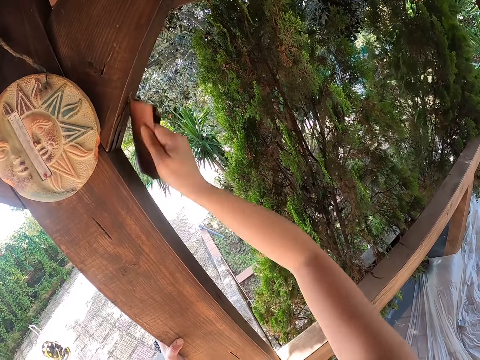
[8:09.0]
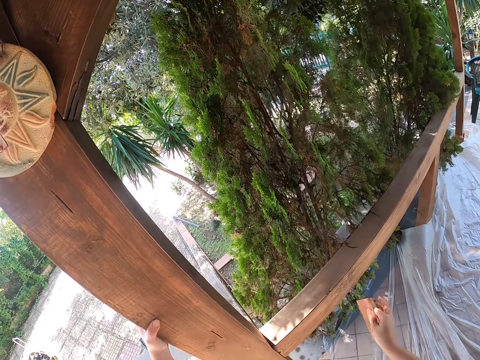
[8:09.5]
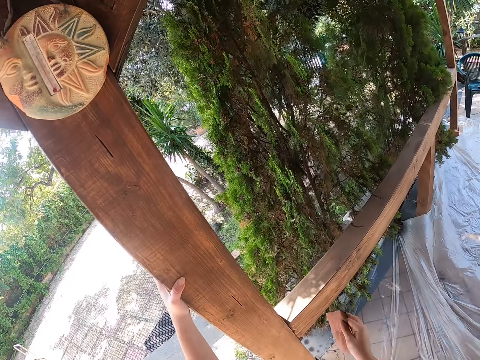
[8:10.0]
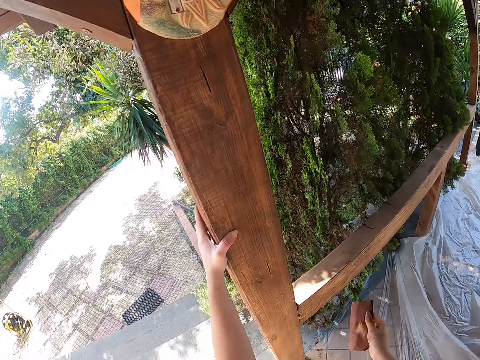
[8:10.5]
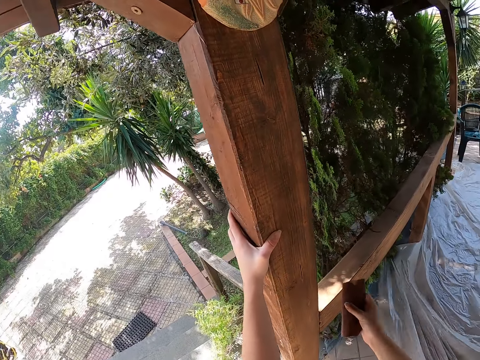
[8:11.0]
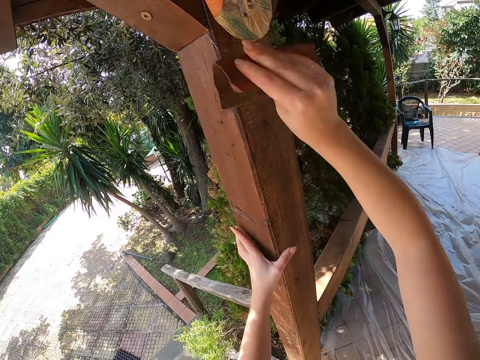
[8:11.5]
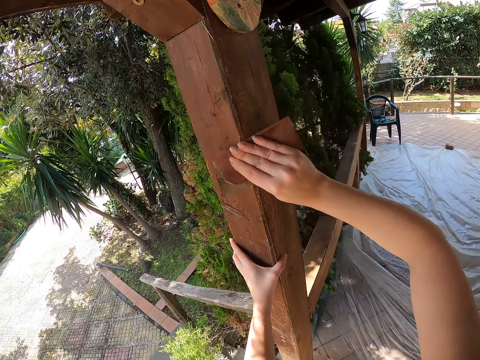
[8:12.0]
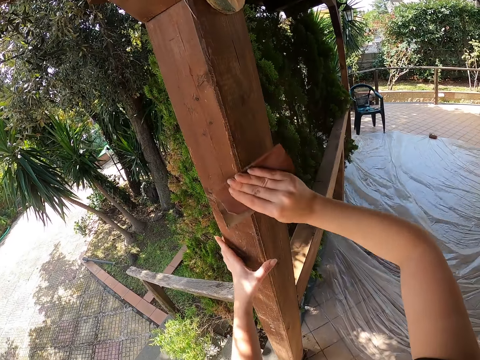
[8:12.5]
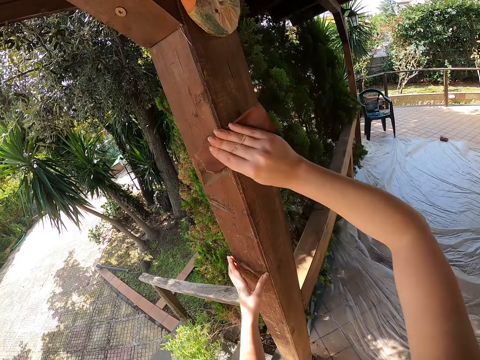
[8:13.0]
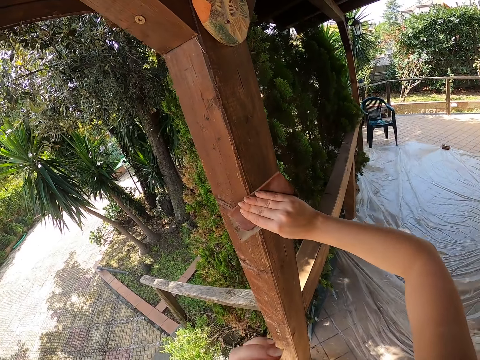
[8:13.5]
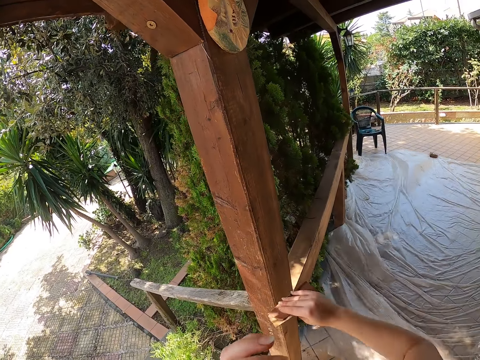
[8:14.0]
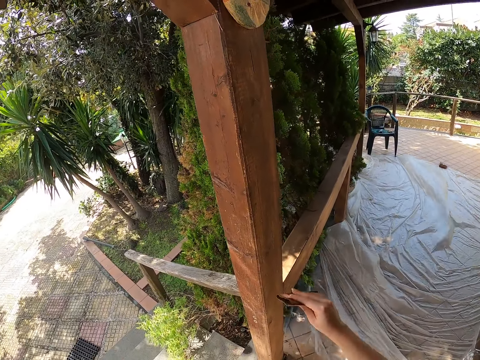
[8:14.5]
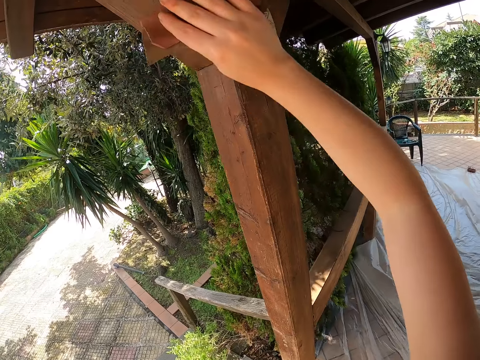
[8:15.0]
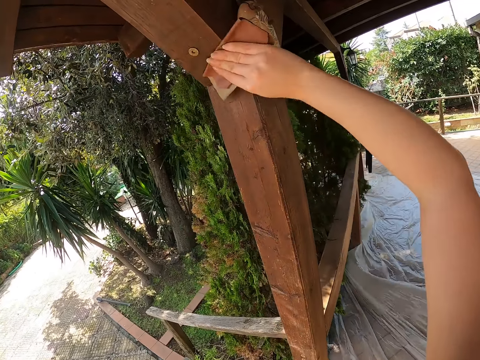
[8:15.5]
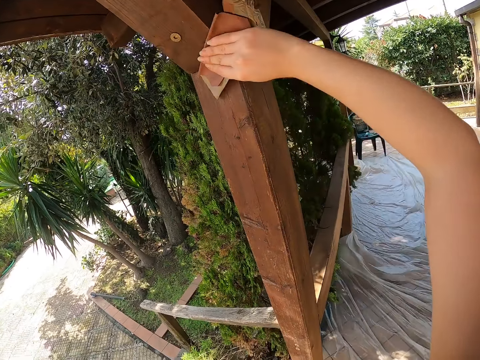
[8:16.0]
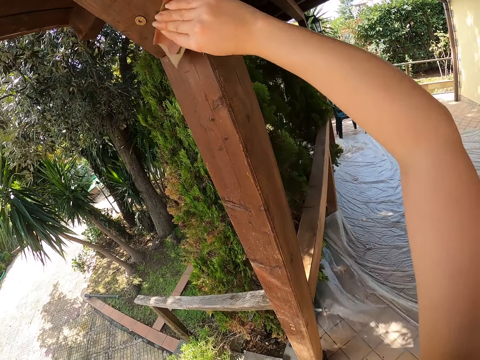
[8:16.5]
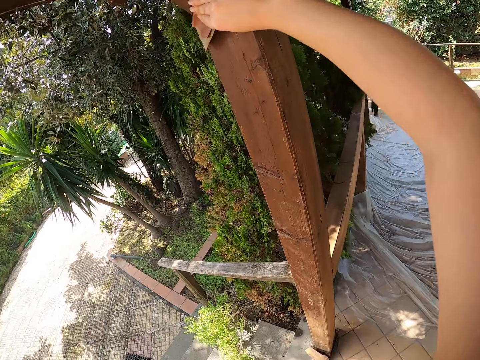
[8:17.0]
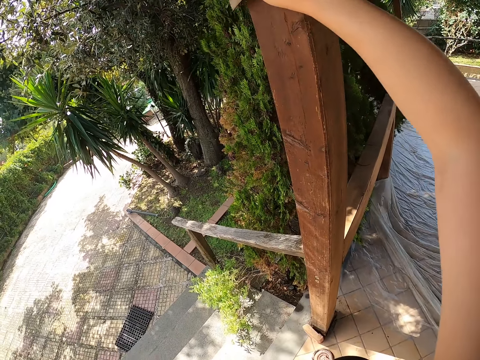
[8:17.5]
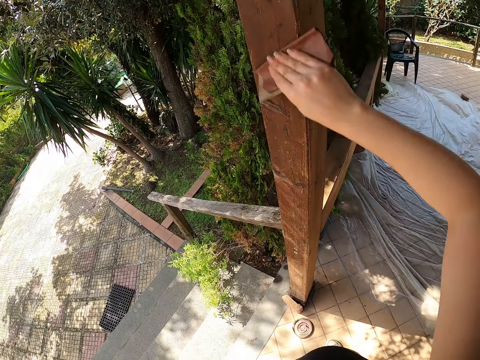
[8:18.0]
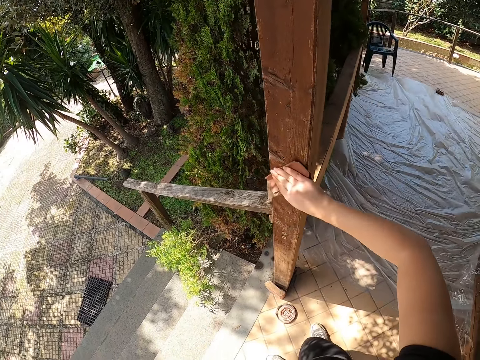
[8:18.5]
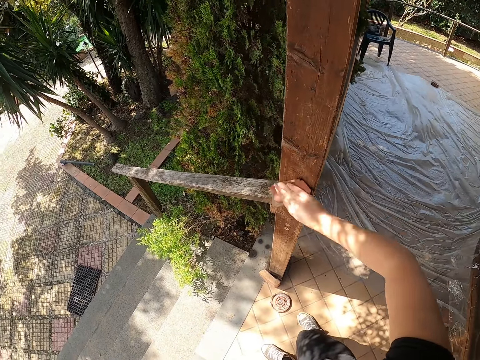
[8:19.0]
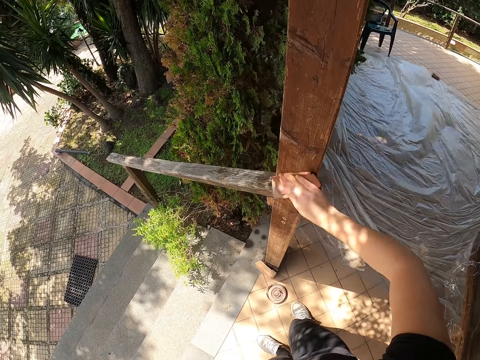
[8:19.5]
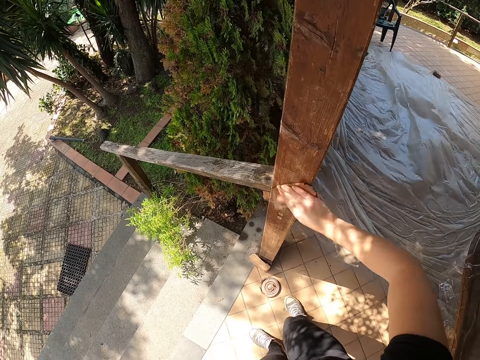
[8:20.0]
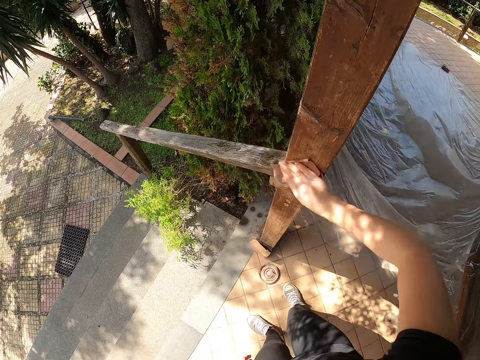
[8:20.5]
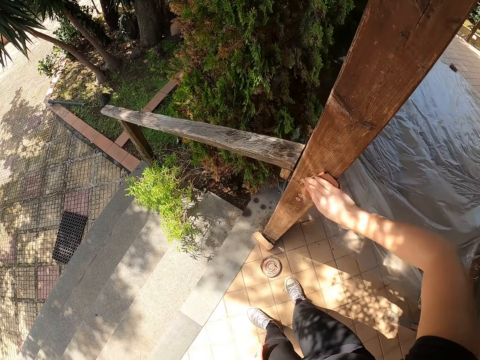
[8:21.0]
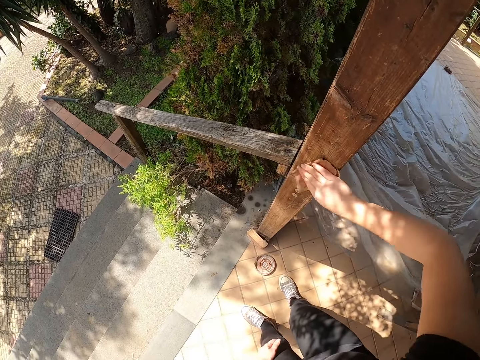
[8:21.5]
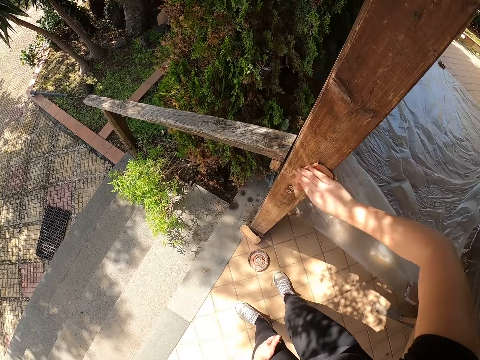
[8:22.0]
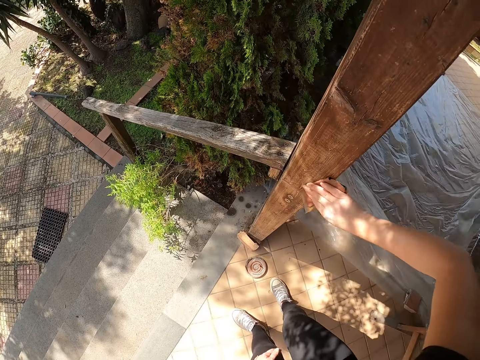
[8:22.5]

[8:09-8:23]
The camera wearer holds the sandpaper. He smoothens the wood. He removes his hand from the wood. He holds the sandpaper and smoothens the wood.

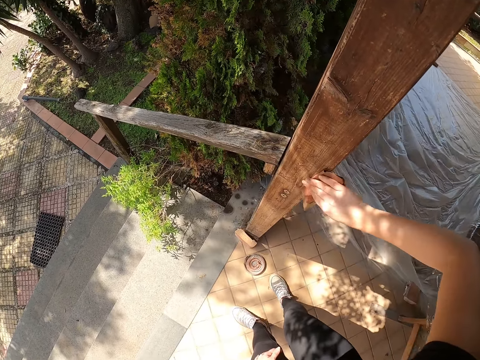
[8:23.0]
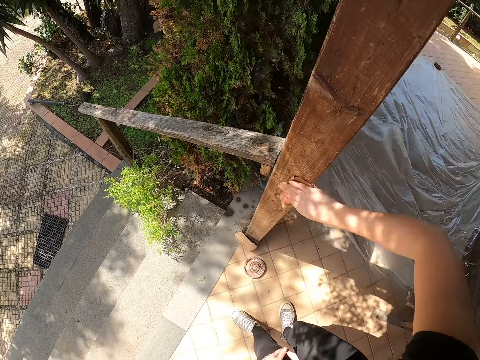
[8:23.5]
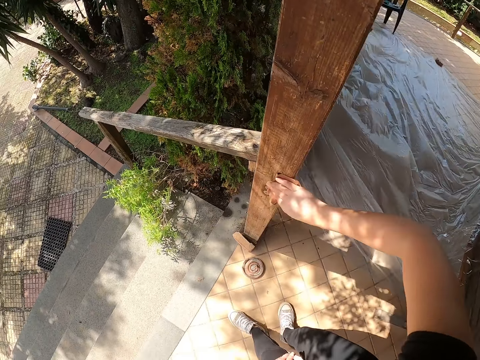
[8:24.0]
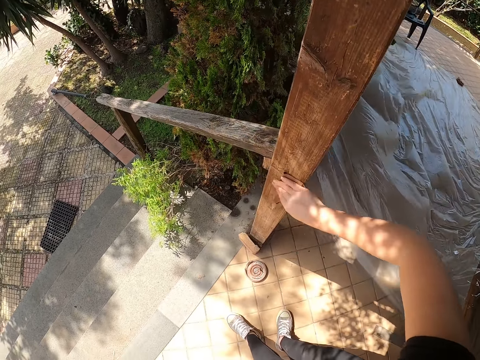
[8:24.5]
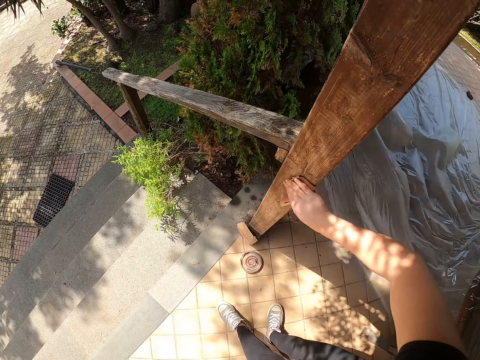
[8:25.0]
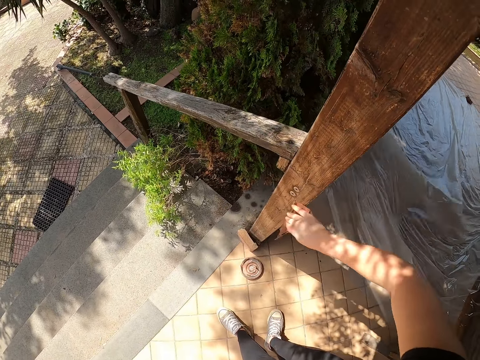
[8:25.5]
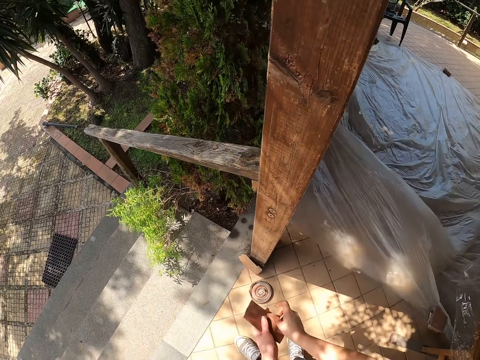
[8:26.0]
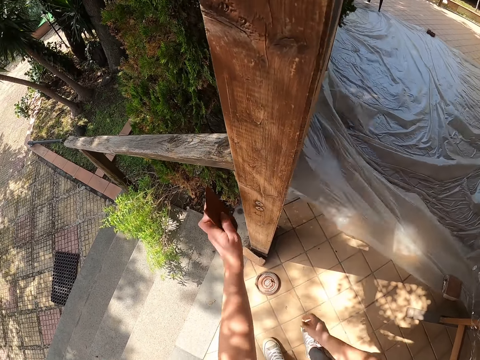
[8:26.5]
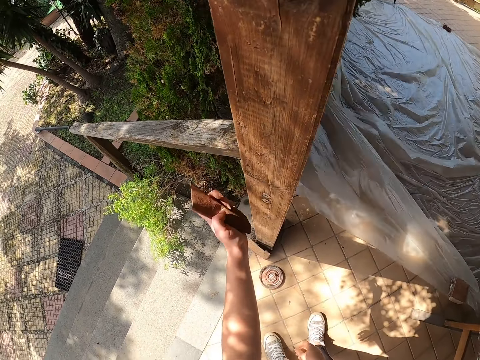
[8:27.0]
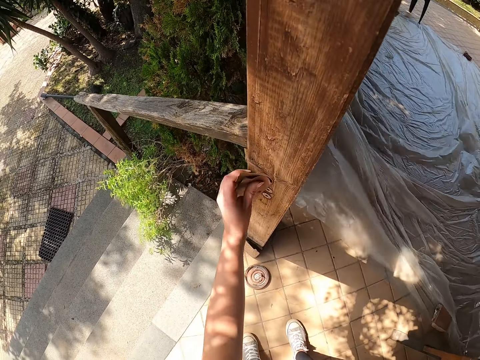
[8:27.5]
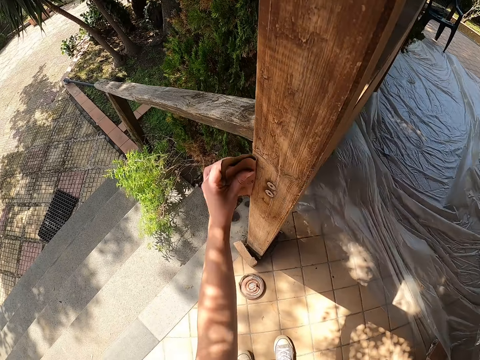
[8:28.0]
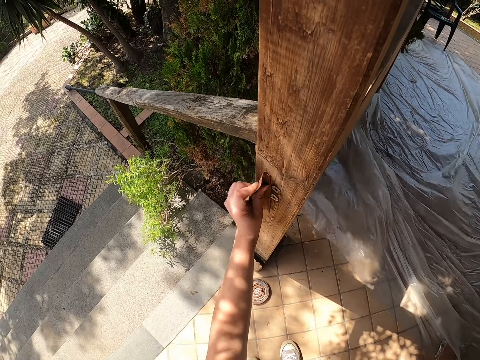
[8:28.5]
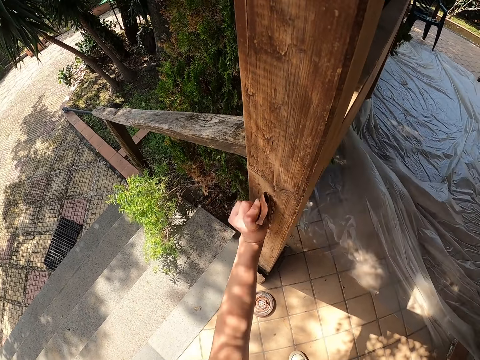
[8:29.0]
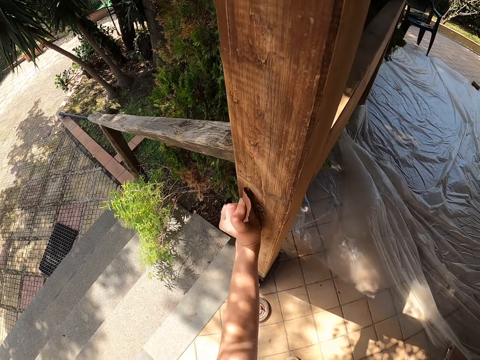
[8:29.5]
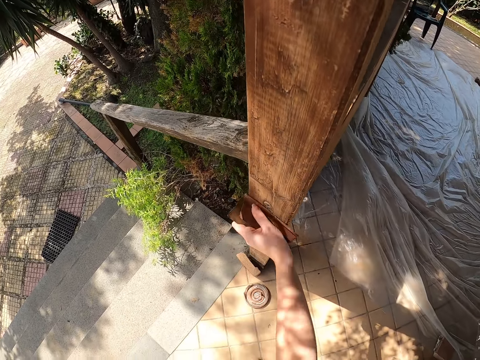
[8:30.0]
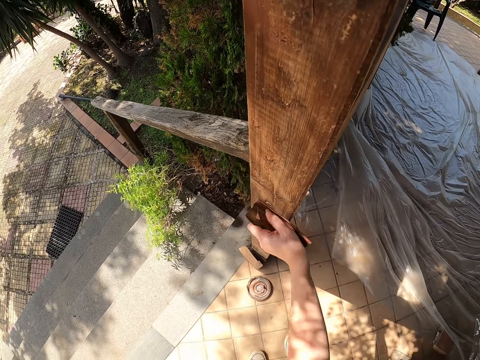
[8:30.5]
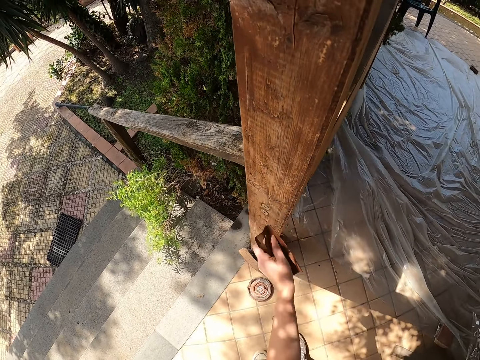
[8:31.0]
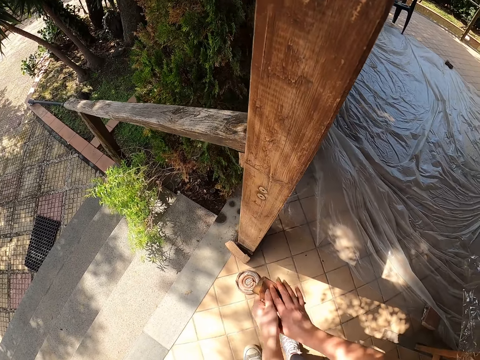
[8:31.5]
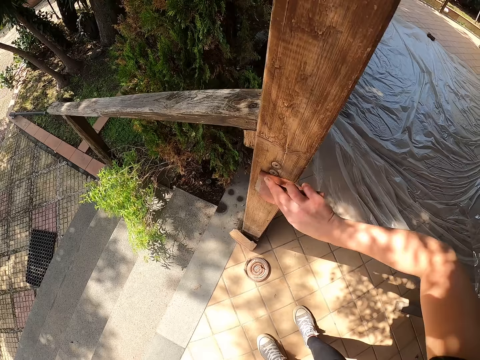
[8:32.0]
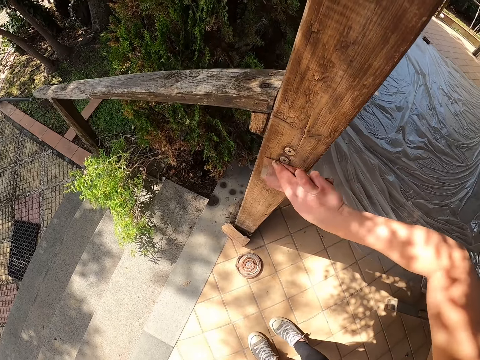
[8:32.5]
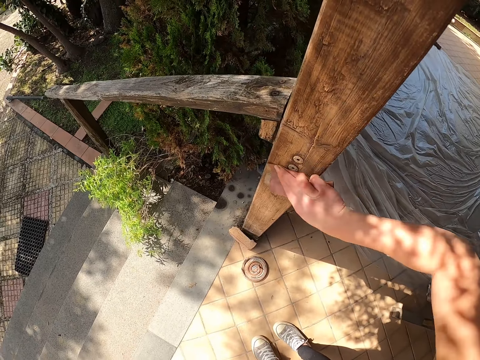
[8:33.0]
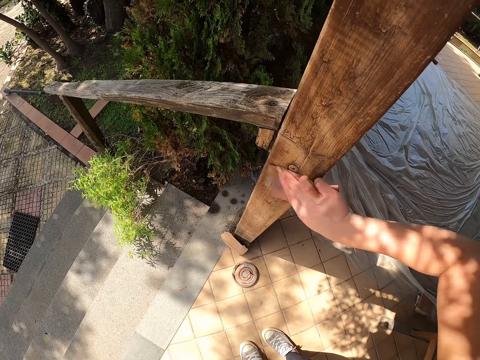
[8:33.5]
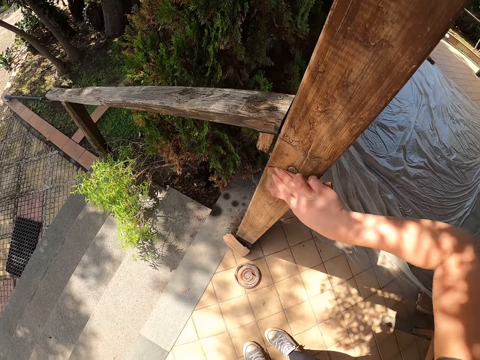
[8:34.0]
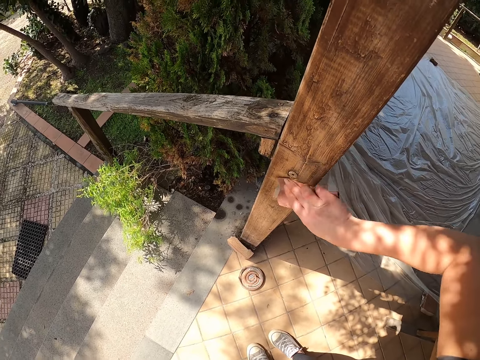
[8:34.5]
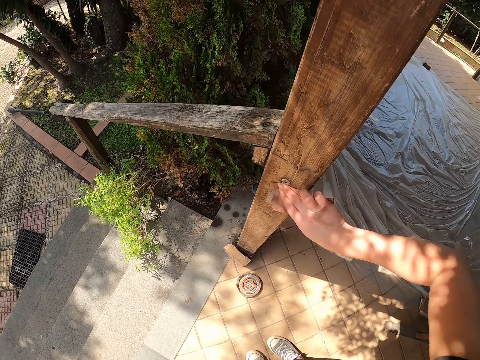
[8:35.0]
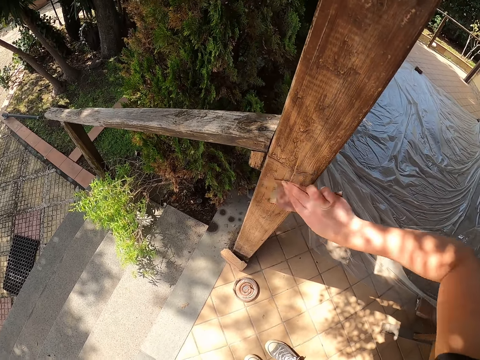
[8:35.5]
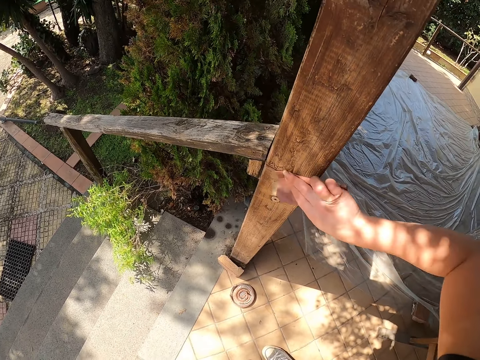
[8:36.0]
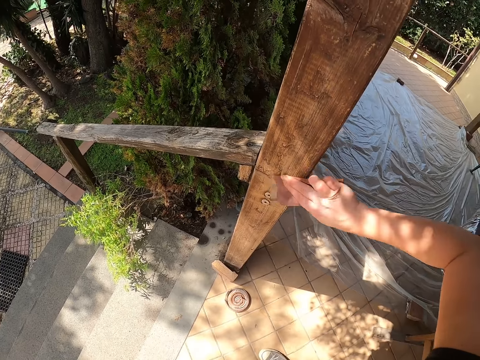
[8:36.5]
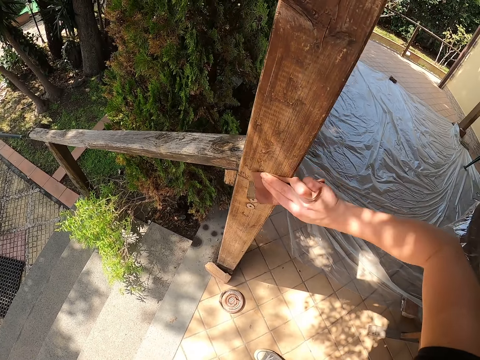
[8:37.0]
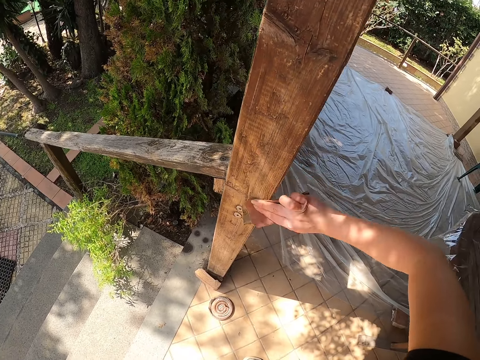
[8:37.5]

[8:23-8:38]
The camera wearer holds the sandpaper with the other hand and smoothens the wood. They hold the sandpaper with the other hand and smoothen the wood again.
